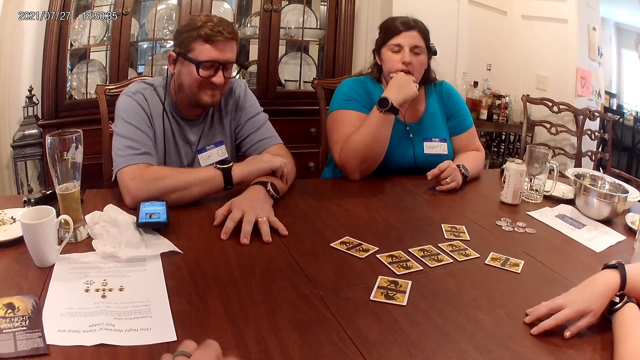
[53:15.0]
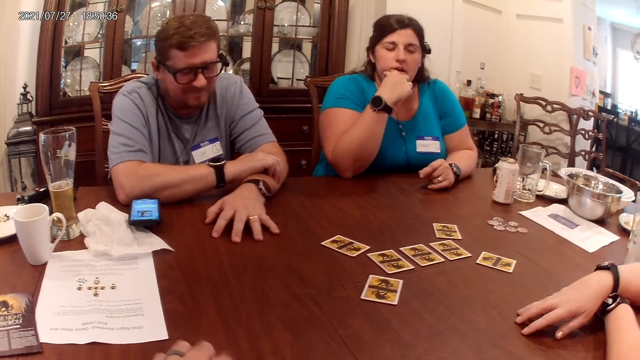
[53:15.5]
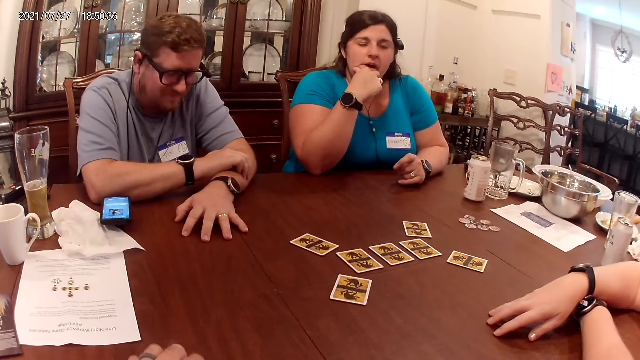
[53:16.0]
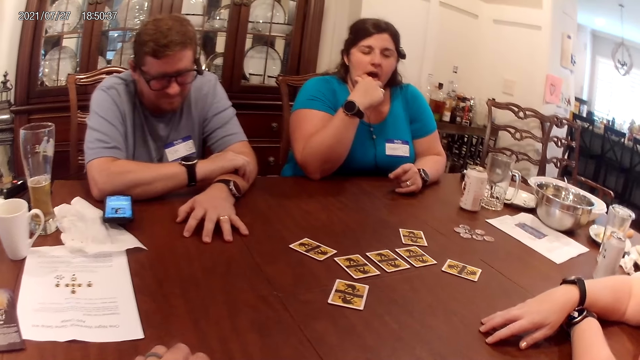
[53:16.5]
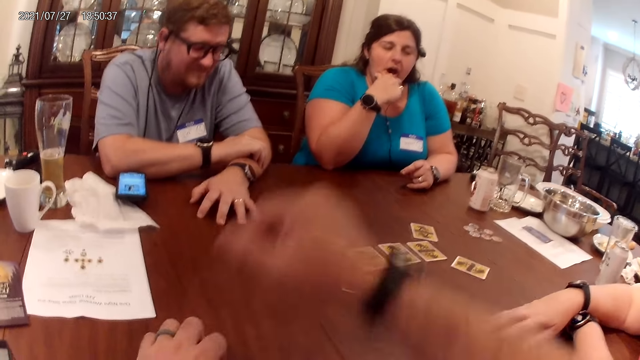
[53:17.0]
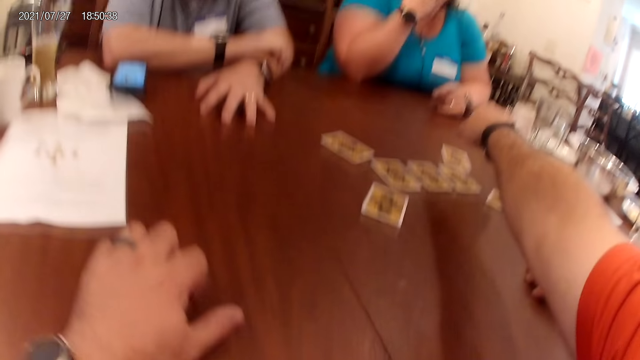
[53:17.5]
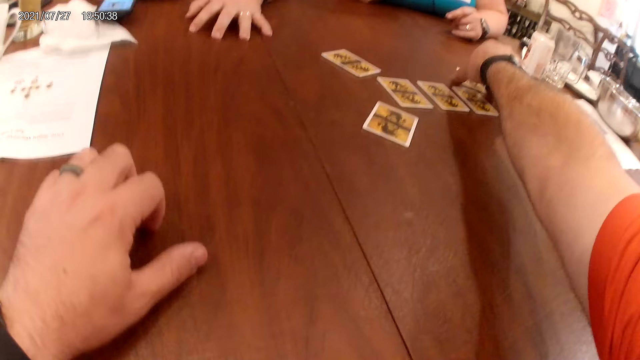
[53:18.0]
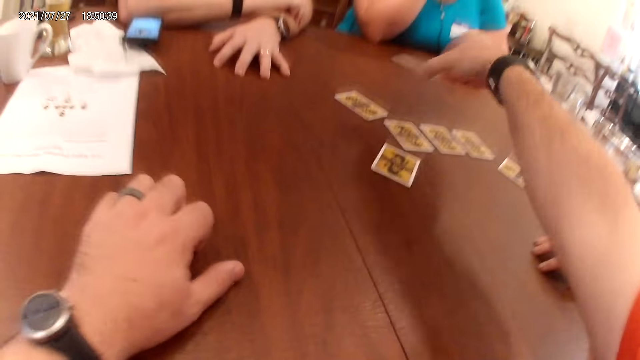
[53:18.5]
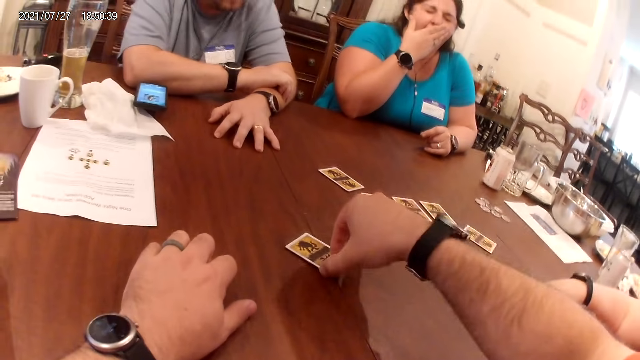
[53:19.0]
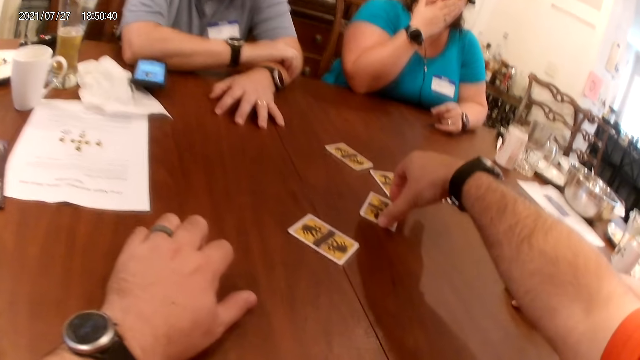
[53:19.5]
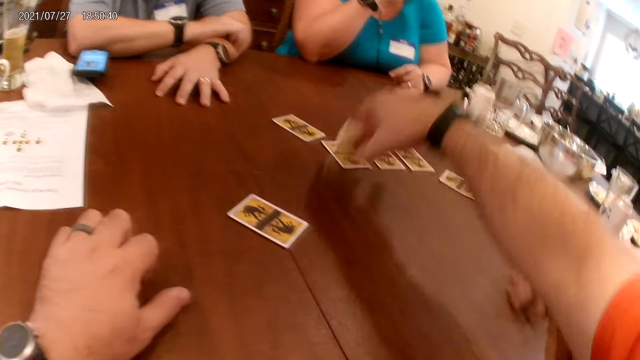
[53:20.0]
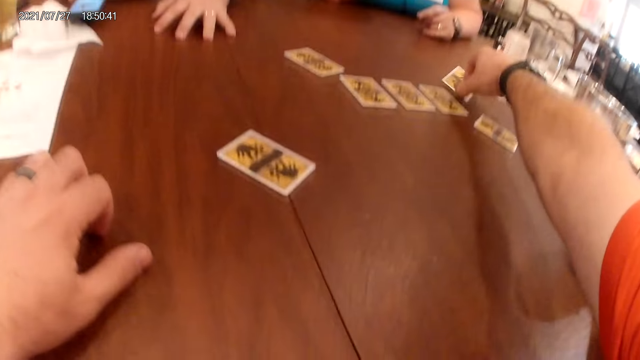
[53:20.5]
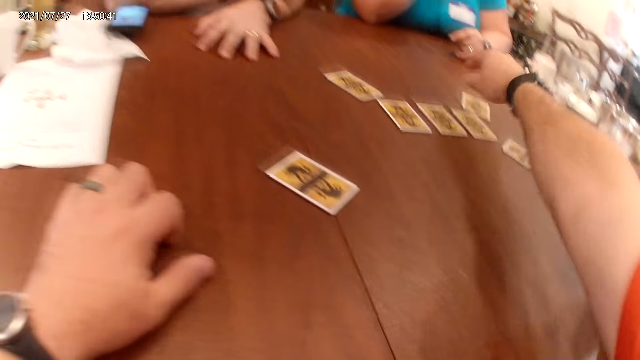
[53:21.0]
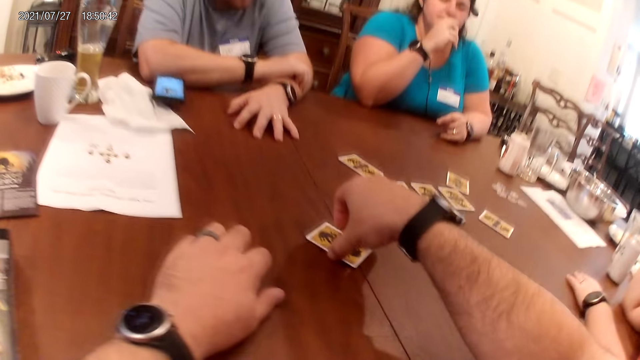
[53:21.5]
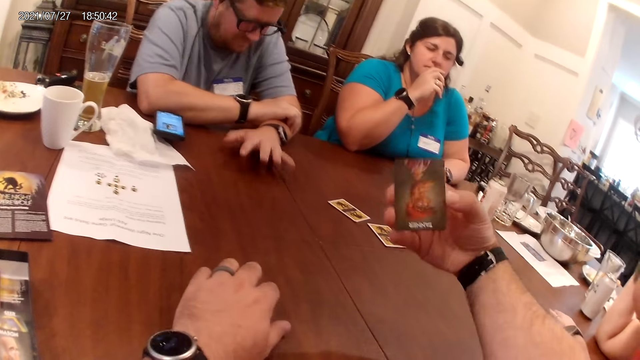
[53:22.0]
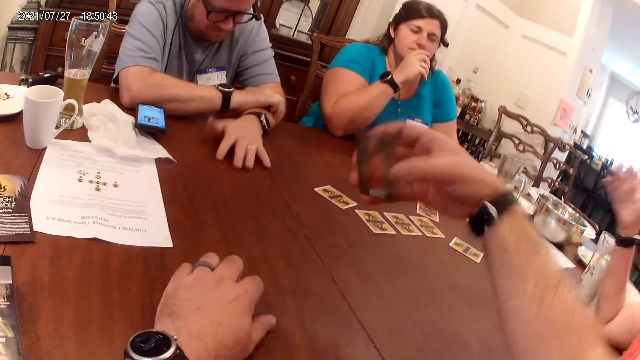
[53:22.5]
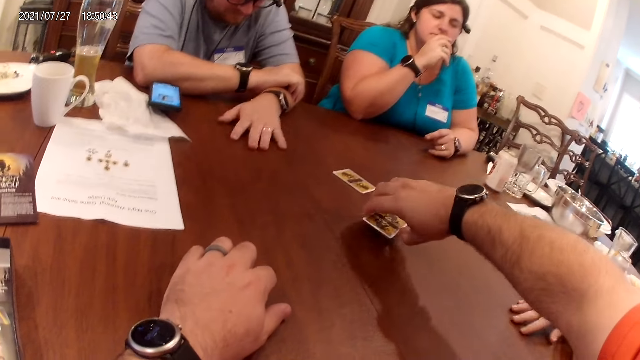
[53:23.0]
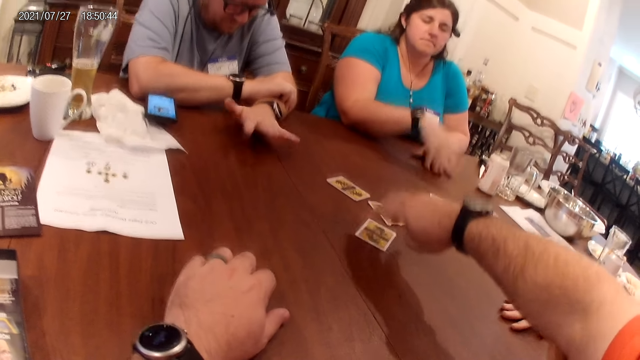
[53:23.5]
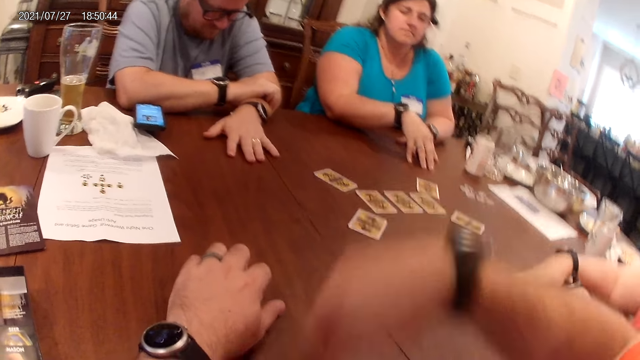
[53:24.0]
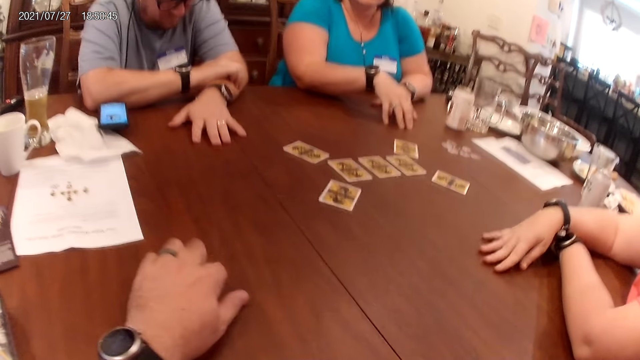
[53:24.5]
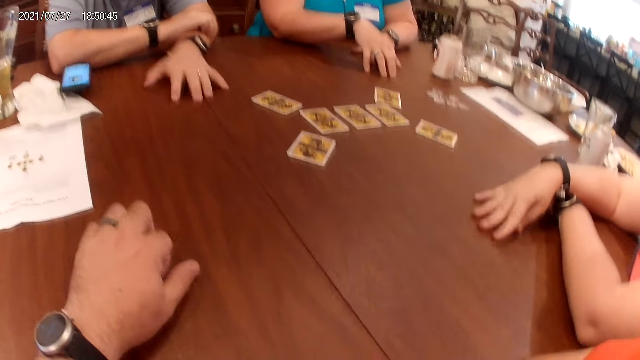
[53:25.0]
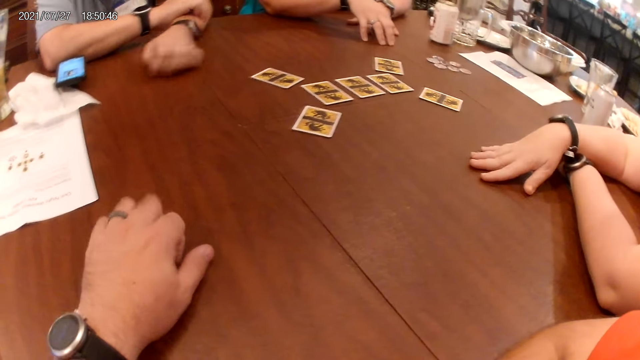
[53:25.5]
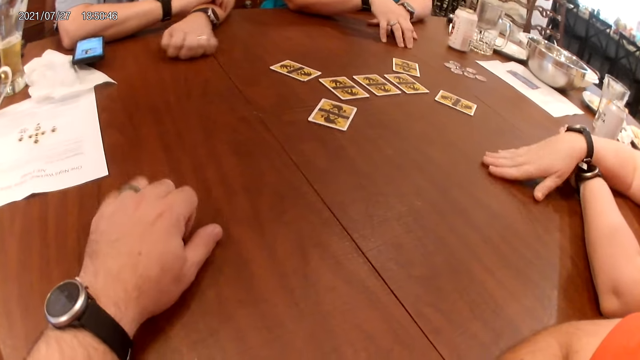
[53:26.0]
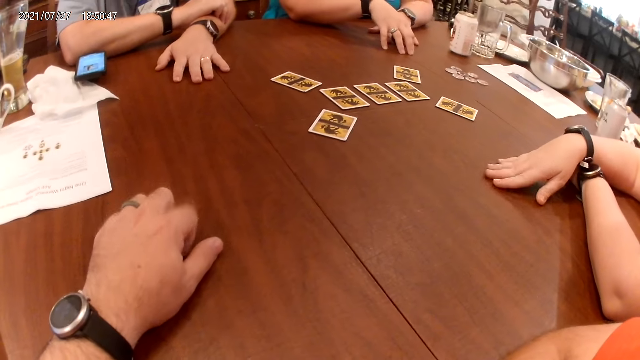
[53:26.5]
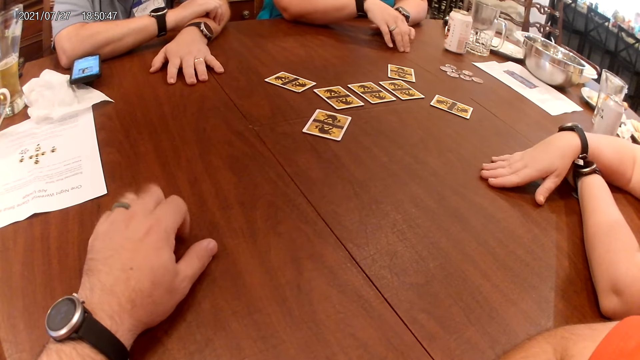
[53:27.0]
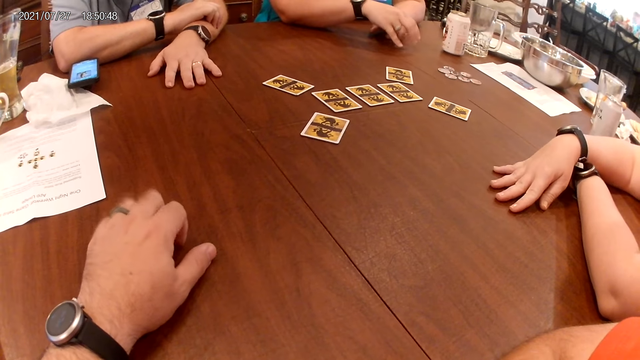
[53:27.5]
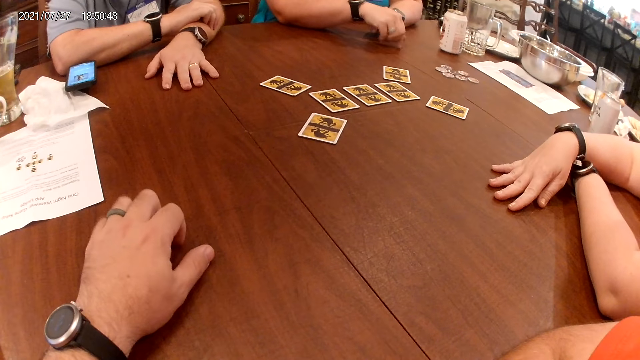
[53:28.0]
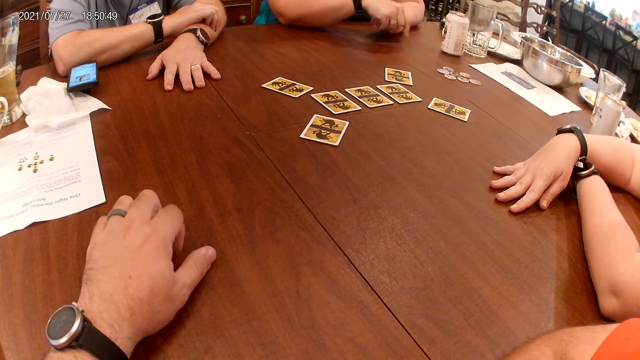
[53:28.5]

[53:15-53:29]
The camera wearer touches the card on the table. He moves the card on the table with his right hand. He moves the card again. He picks up the card on the table with his right hand. The man taps the table with his left hand. The camera wearer drops the card on the table. He touches the card on the table with his right hand.

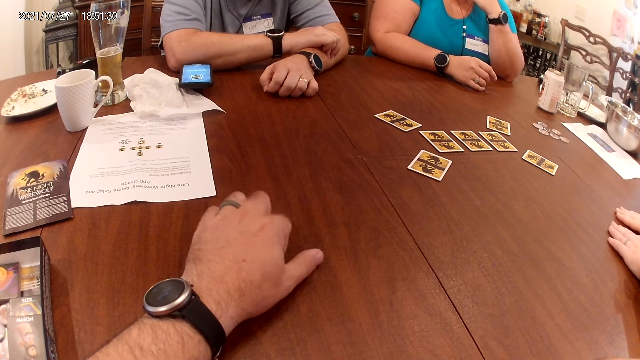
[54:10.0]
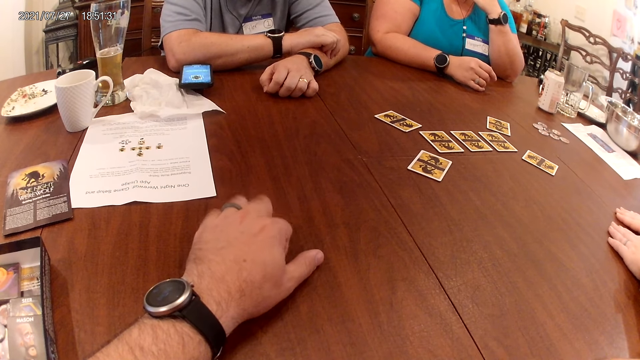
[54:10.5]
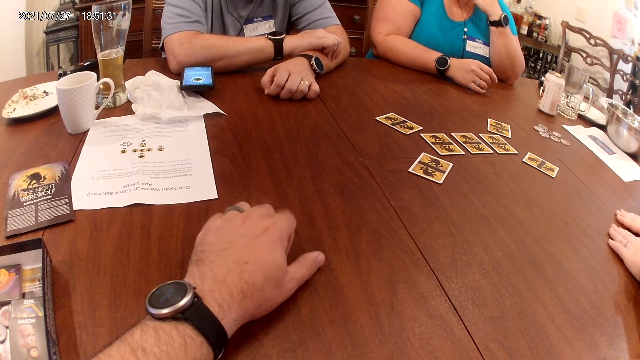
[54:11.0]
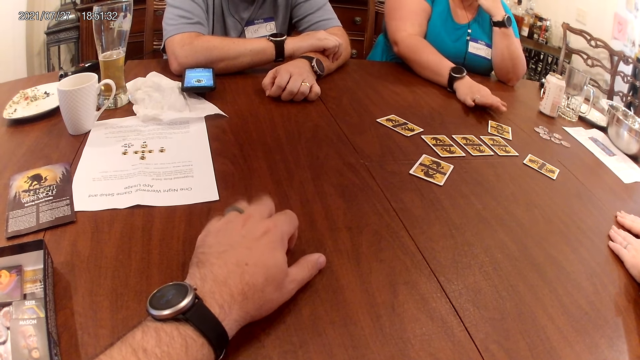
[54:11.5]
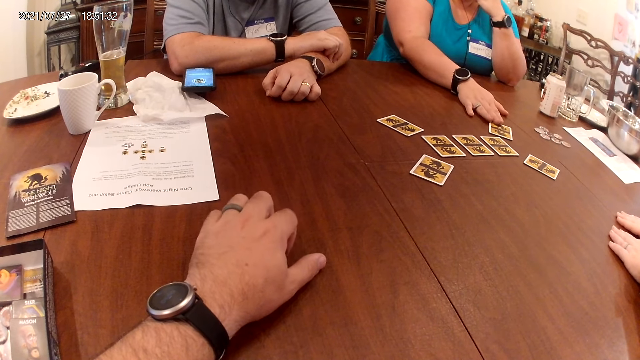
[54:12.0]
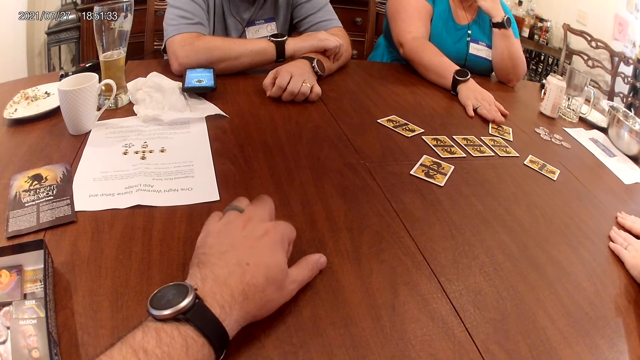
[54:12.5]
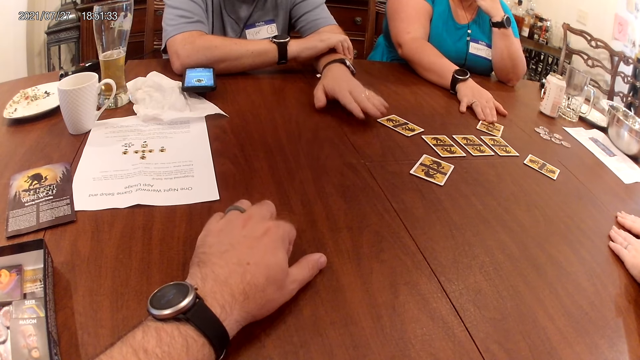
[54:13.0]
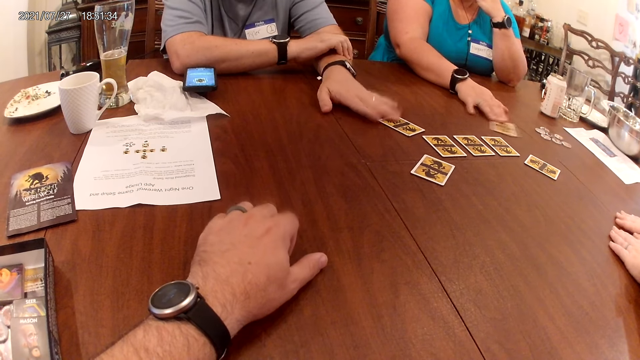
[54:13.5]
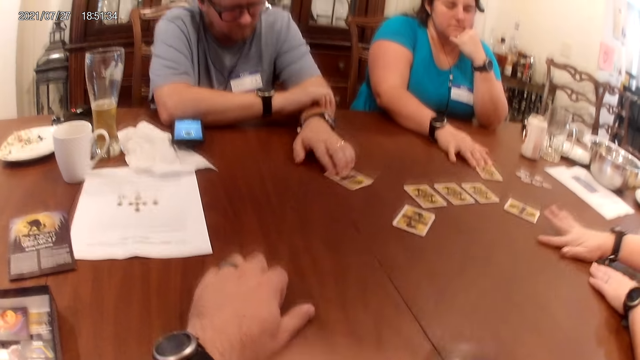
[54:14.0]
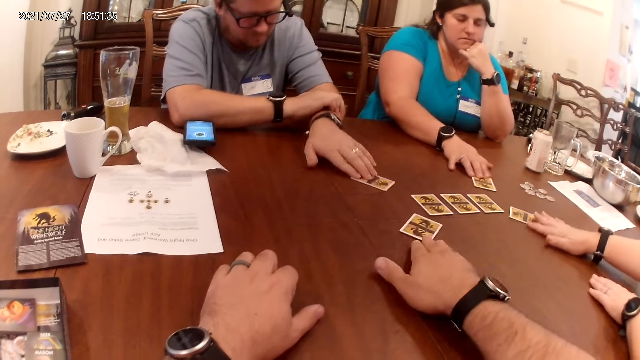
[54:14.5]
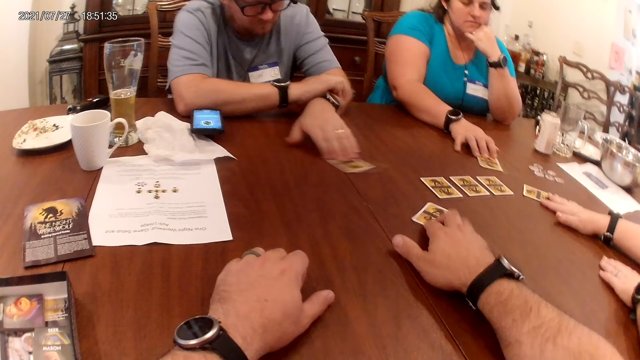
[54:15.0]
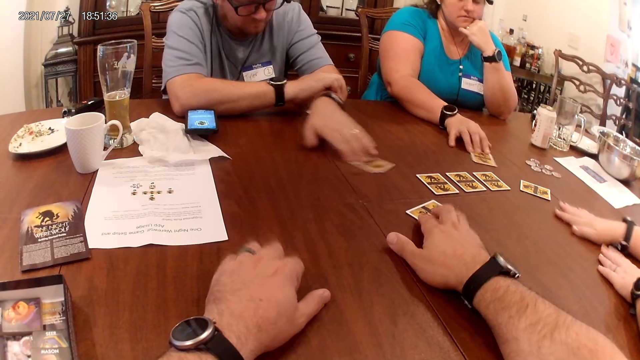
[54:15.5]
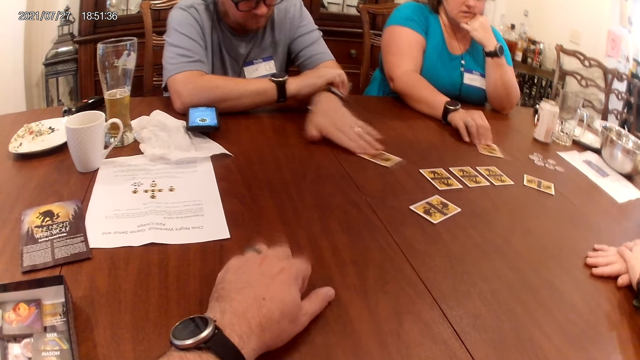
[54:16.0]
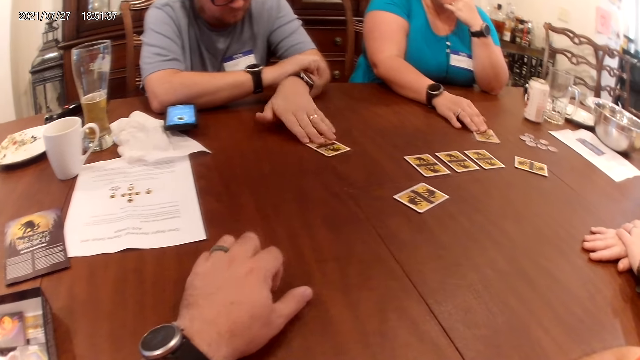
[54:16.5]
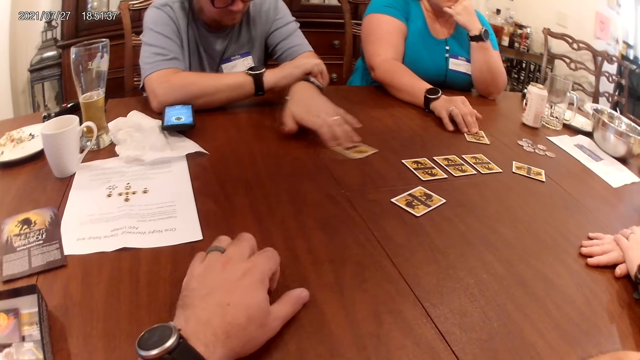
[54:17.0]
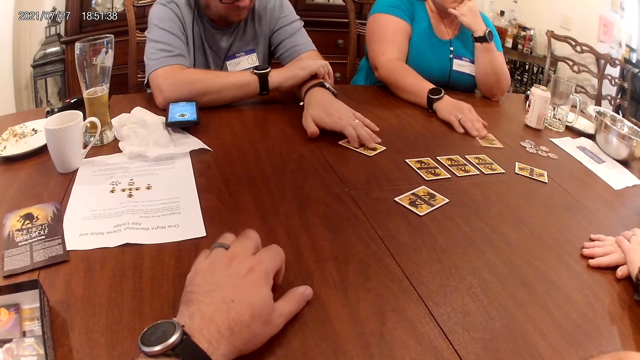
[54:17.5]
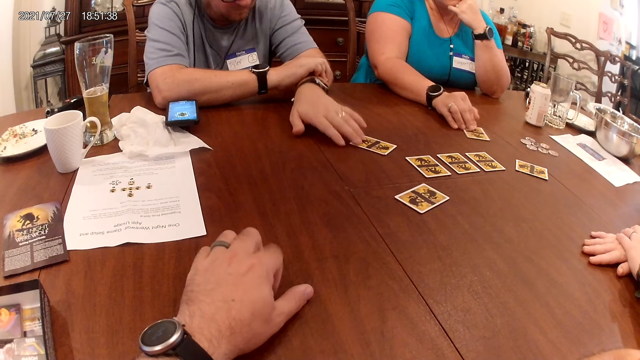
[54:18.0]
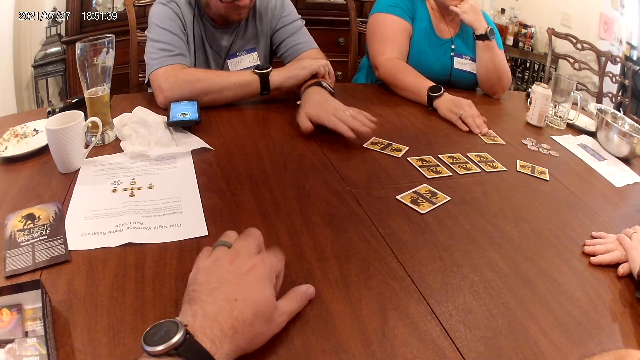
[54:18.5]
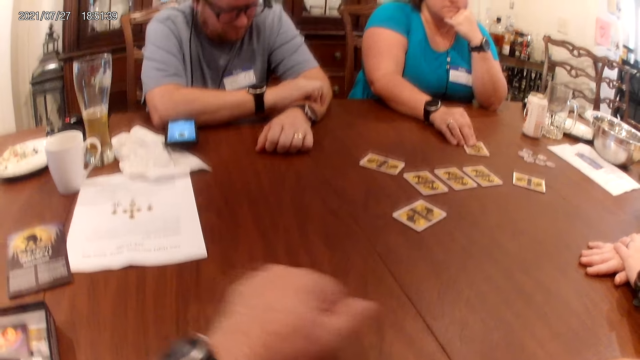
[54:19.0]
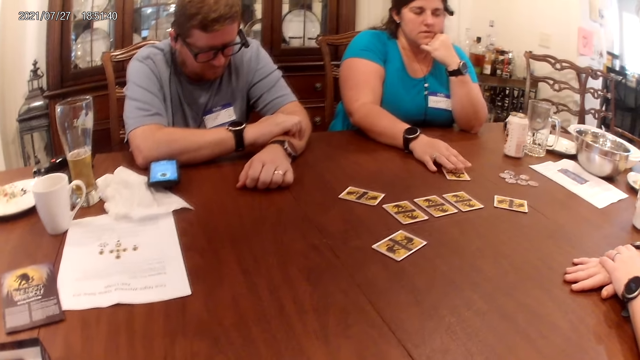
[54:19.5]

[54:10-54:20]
A woman touches the card on the table with her right hand. Another woman touches the card on the table. The first woman shakes the card on the table with her right hand. A man touches the card on the table with his left hand. The man shakes the card on the table with his left hand. A third woman touches the card on the table with her right hand. The camera wearer touches the card on the table with his right hand.
